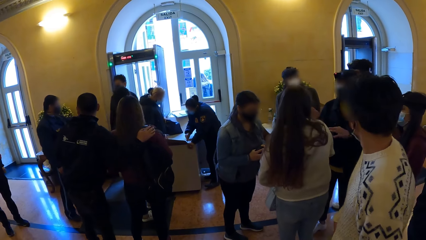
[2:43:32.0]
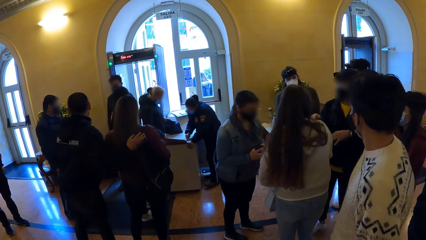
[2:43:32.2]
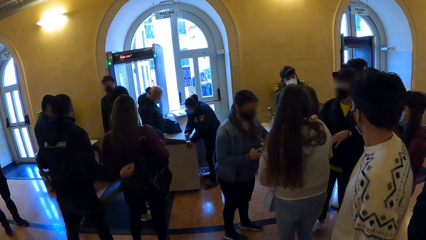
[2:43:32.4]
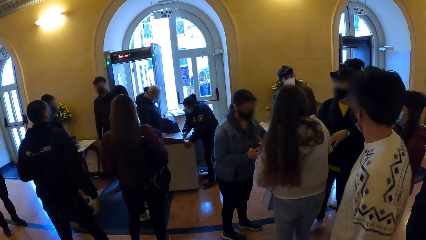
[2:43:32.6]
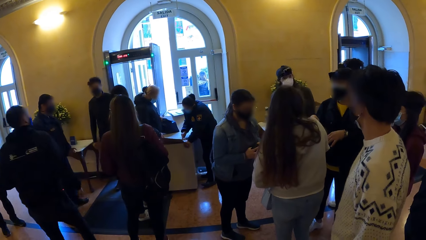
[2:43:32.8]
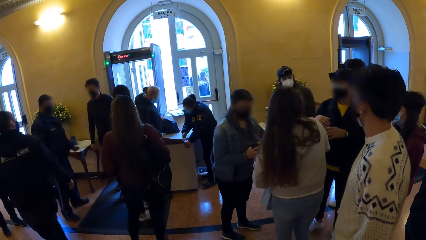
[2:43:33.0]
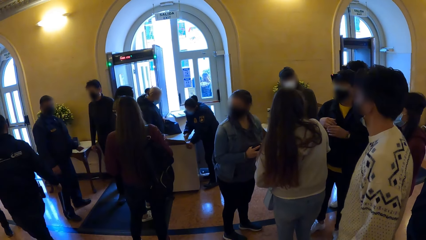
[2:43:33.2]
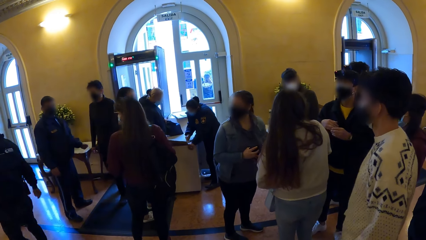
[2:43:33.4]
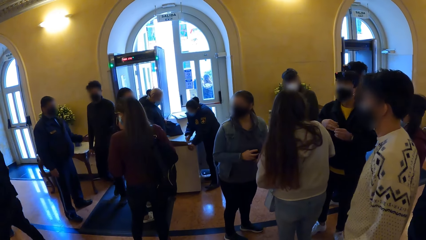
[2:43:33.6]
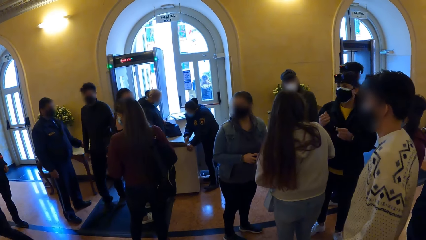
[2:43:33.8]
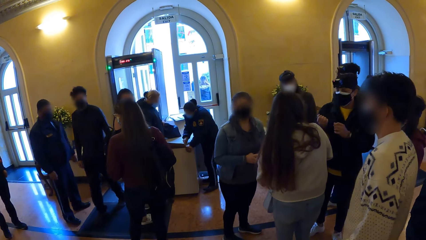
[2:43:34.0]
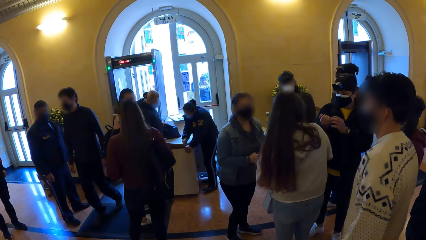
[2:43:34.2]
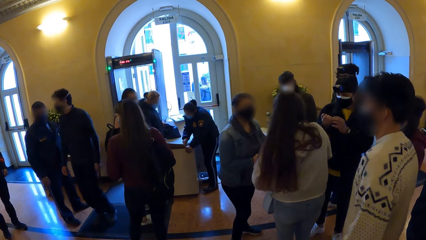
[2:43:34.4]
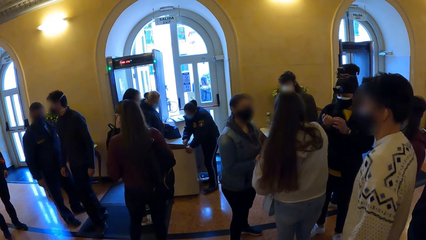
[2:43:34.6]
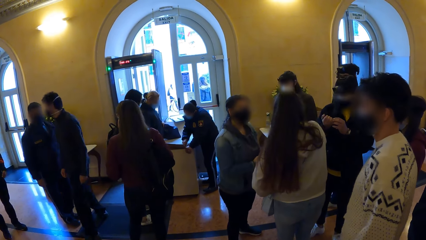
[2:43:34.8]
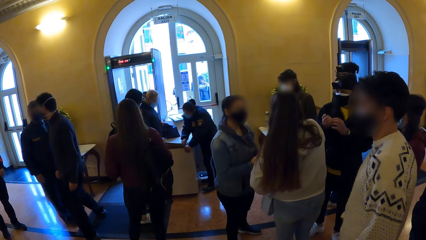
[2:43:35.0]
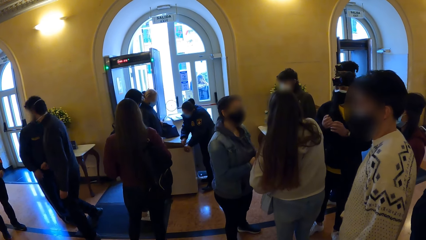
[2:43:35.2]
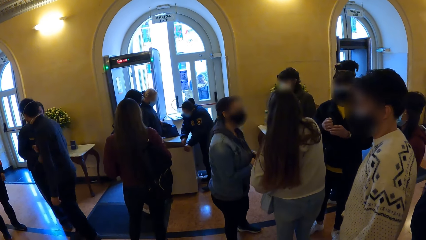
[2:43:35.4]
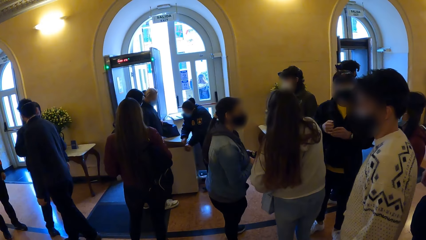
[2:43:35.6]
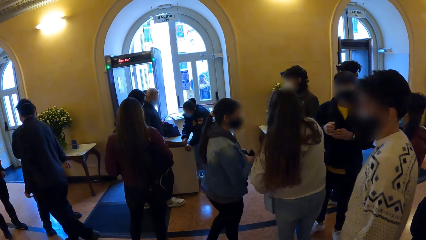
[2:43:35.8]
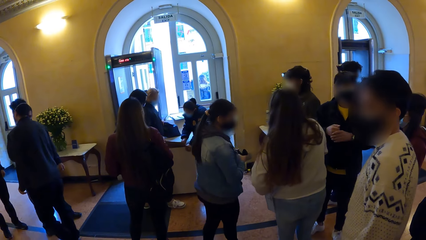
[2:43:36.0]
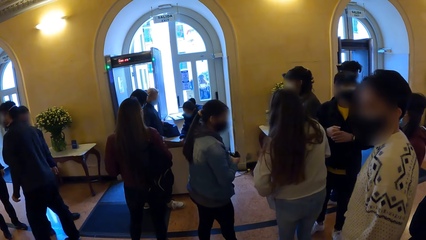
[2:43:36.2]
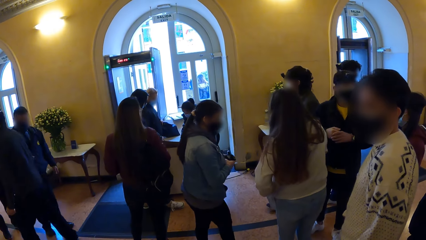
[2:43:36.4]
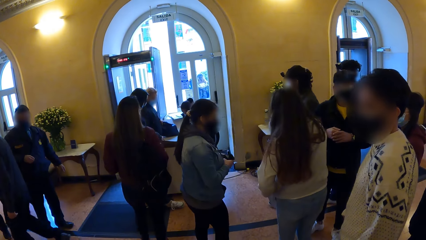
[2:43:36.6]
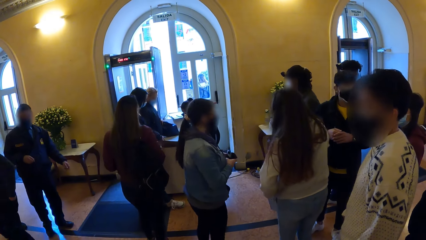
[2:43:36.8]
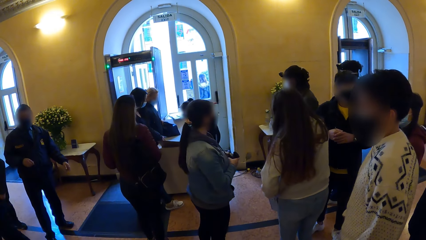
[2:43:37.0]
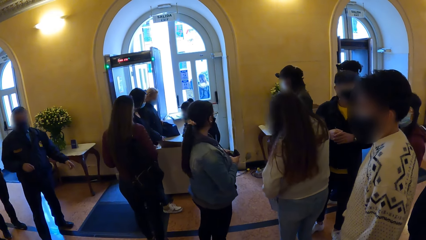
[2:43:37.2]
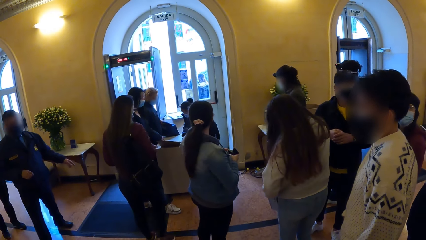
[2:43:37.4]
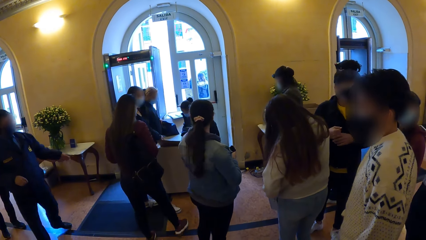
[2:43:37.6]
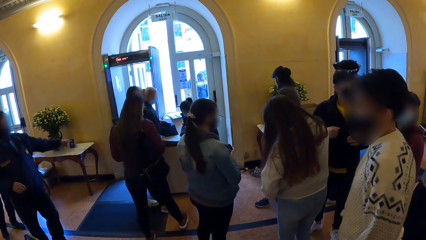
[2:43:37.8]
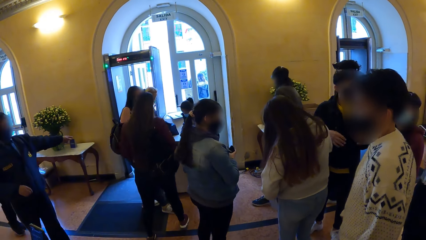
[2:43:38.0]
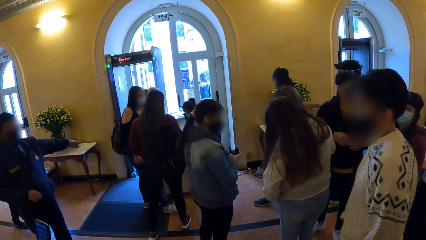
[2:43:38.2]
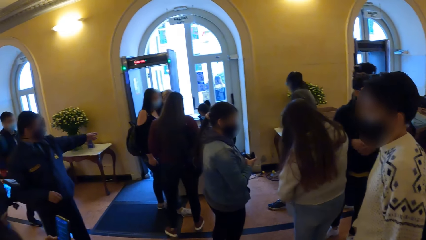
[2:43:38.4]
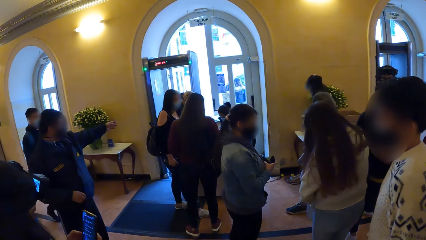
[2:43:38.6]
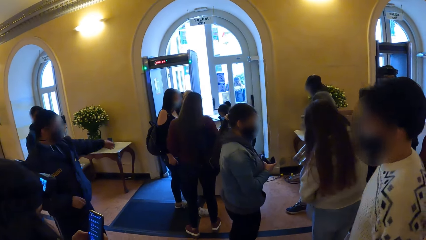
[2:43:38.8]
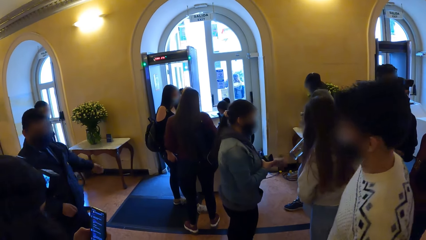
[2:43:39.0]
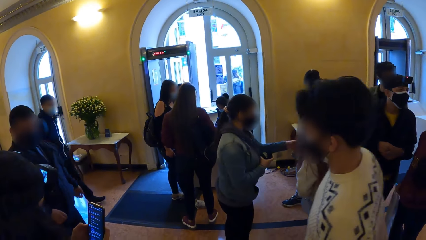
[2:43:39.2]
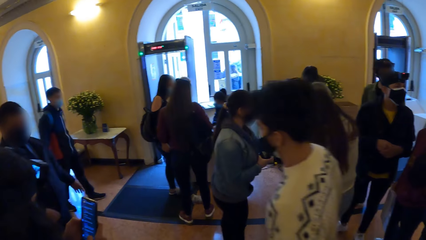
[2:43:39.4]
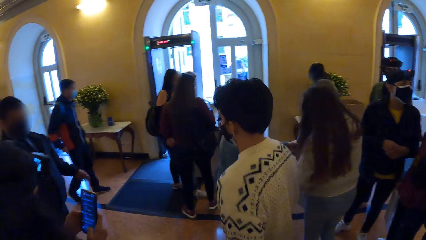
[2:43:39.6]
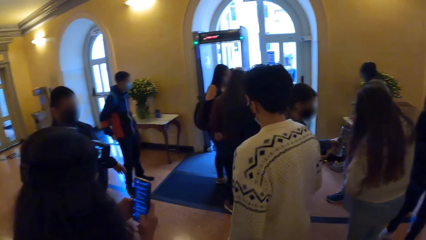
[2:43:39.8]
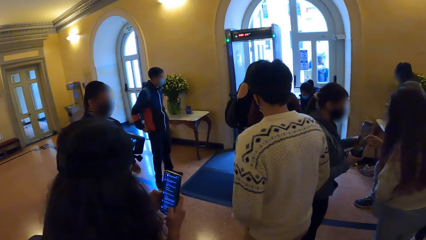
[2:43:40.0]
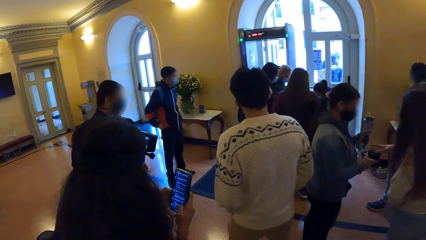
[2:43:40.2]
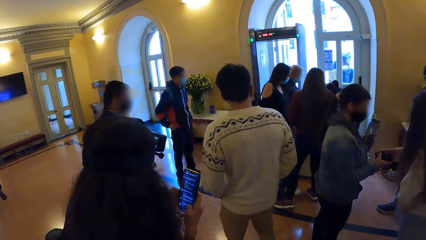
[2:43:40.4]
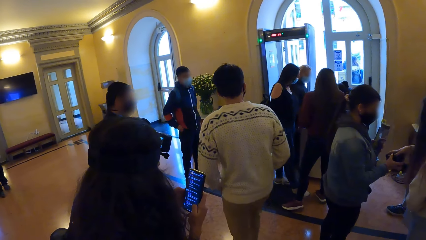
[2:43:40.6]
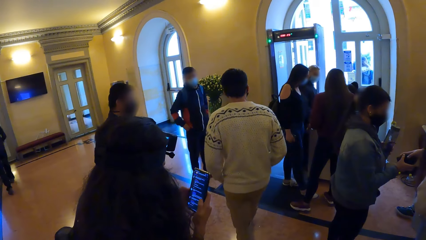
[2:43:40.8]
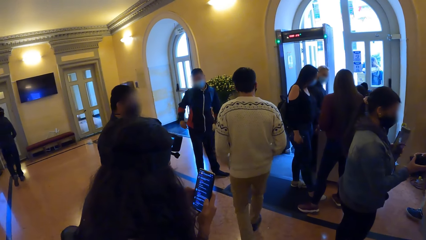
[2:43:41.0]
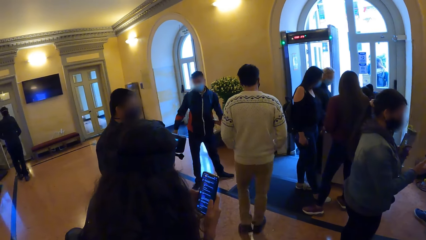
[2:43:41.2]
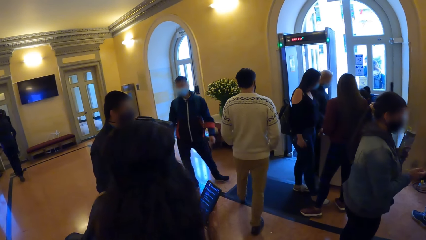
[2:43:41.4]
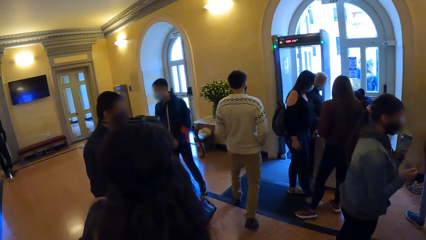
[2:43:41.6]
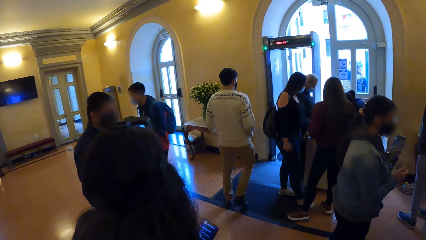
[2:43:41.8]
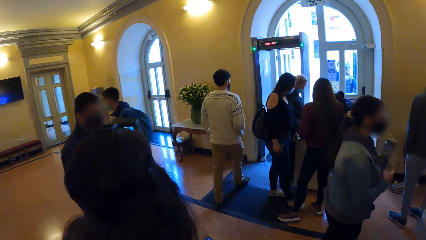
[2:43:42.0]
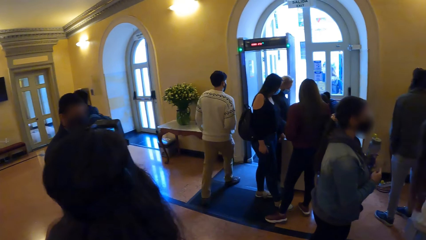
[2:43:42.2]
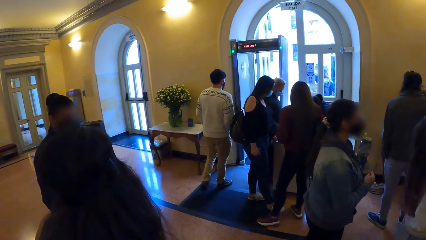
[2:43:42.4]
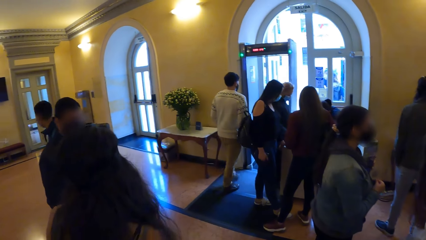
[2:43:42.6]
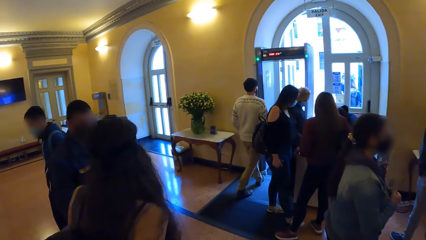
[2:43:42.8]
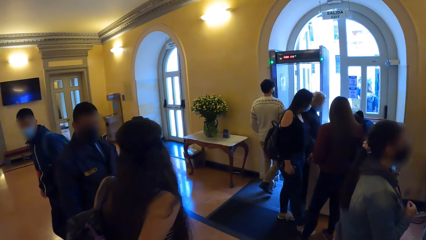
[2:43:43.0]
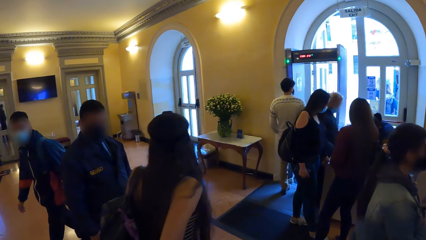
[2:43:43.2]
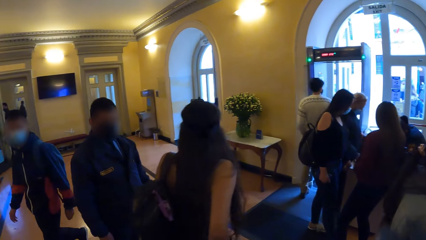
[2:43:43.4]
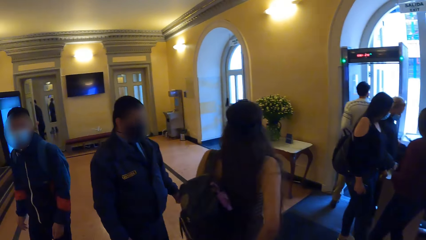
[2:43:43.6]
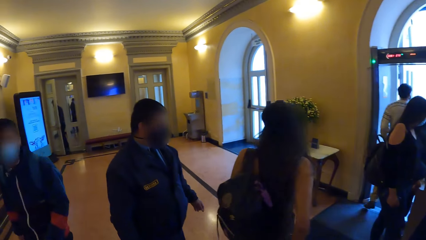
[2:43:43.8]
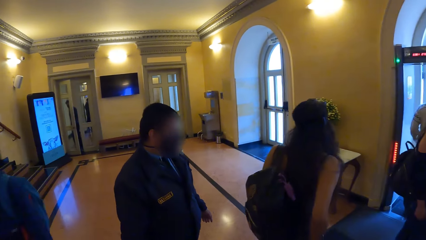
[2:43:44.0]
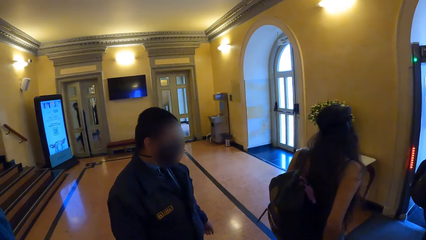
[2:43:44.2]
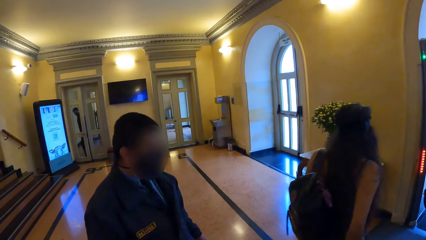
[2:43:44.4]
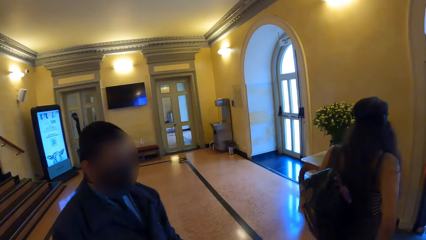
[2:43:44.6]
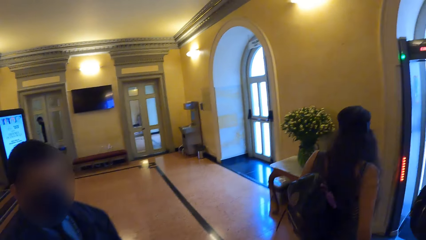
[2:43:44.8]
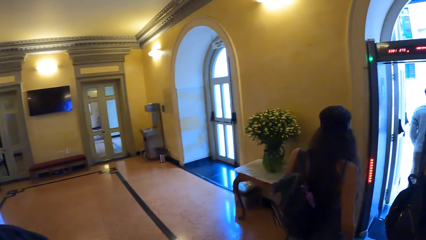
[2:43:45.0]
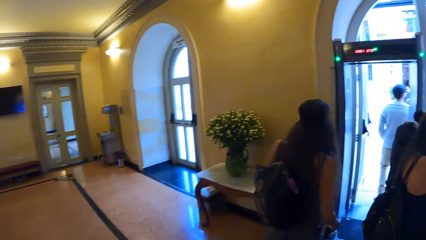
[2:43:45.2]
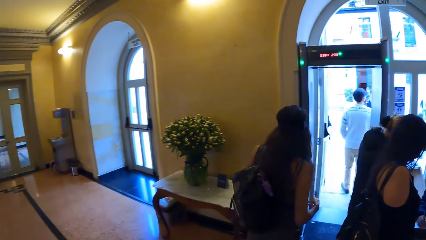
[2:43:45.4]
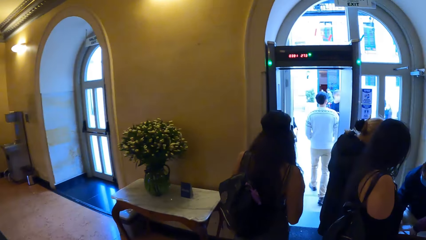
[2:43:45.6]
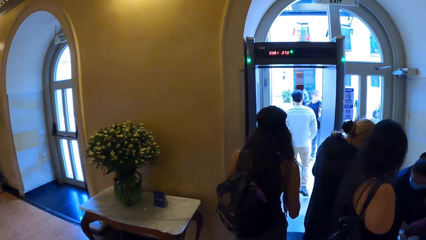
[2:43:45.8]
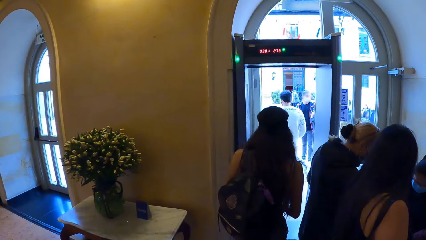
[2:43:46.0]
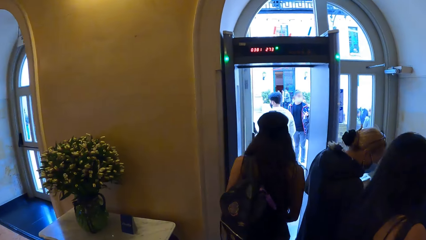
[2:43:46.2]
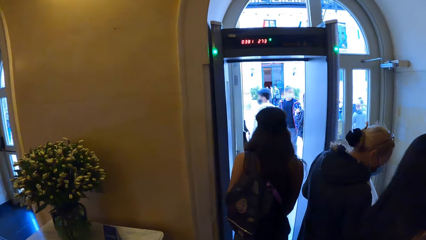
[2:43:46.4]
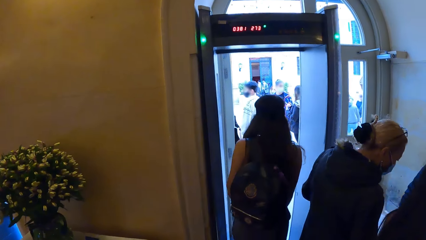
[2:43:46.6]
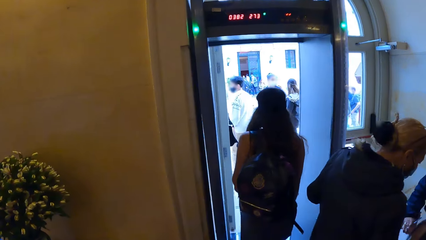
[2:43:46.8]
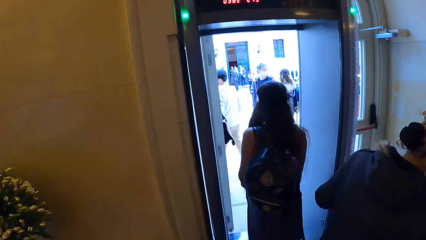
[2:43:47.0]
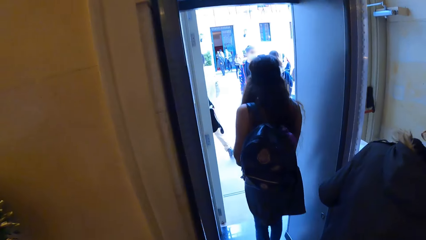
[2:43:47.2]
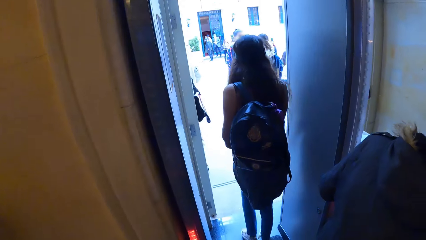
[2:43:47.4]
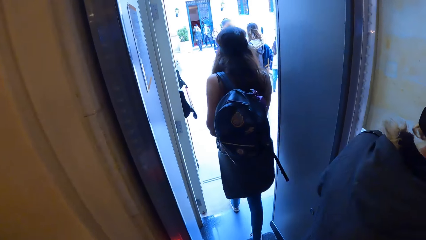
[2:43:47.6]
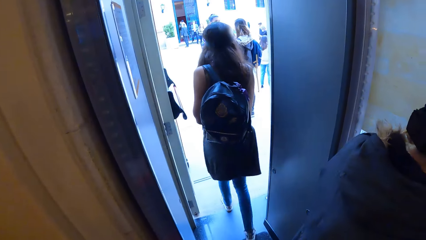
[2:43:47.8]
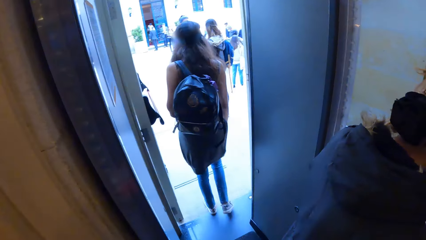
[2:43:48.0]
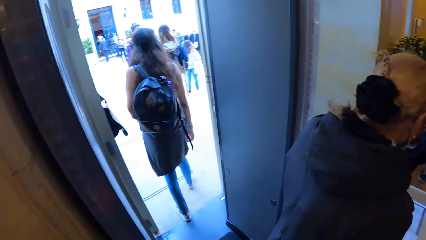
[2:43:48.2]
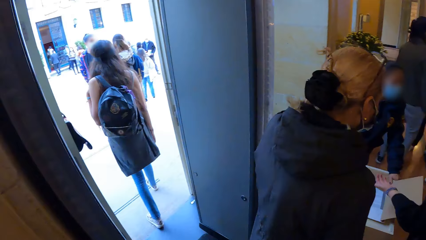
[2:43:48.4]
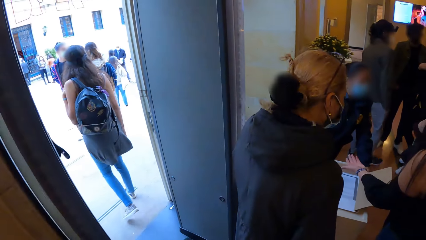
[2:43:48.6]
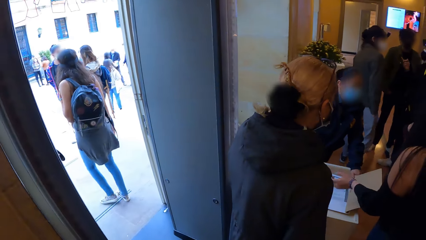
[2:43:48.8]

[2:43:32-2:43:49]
A man walks around. Another man walks around. A lady walks around. The camera wearer walks out of the building.
